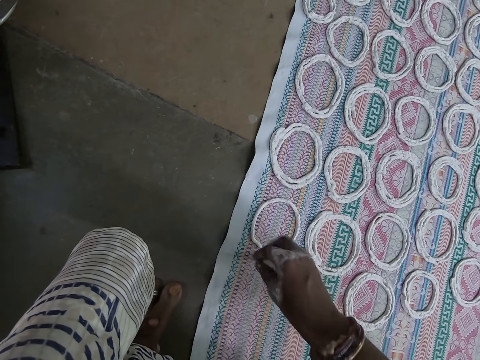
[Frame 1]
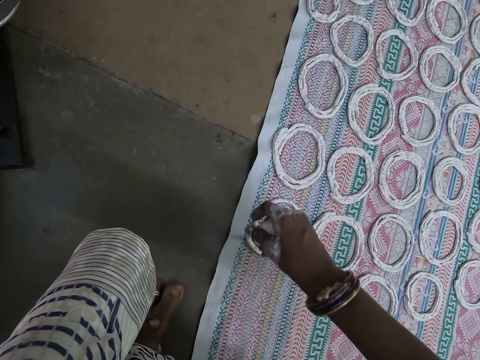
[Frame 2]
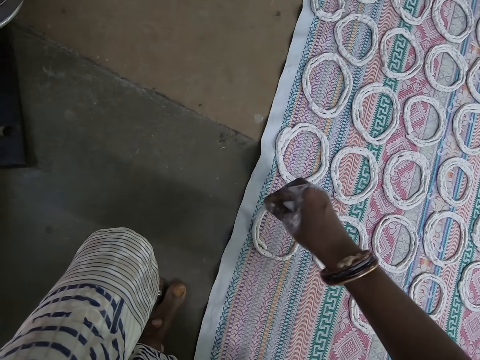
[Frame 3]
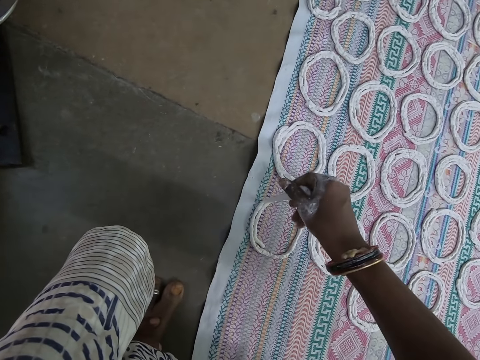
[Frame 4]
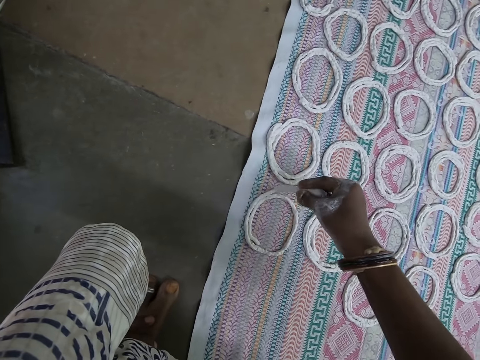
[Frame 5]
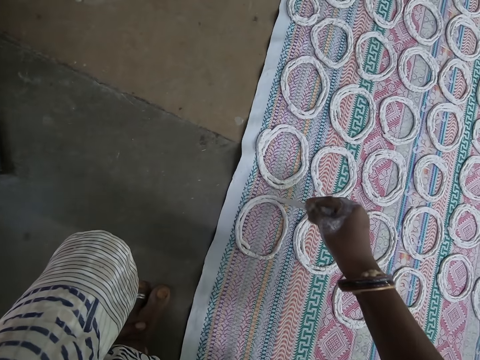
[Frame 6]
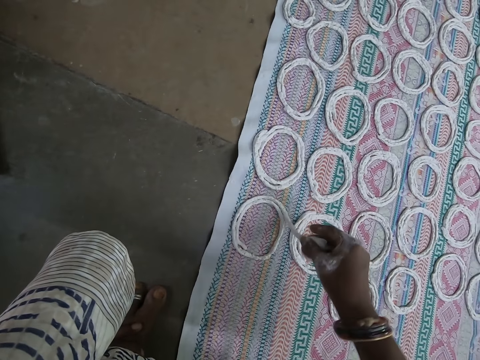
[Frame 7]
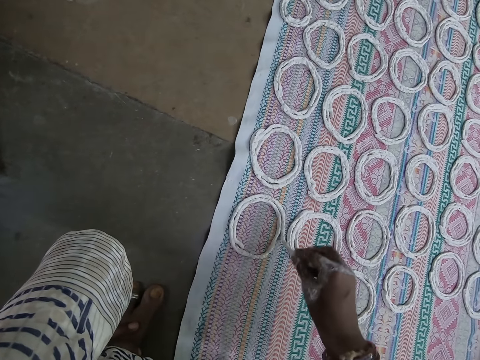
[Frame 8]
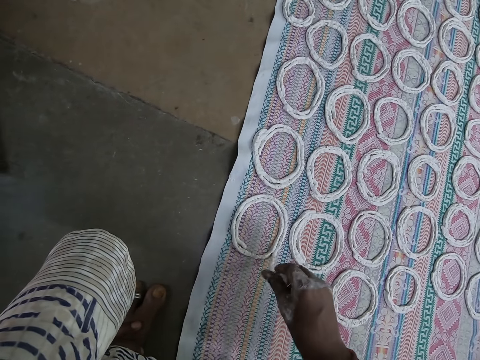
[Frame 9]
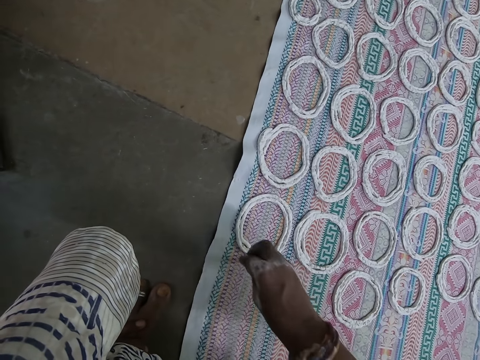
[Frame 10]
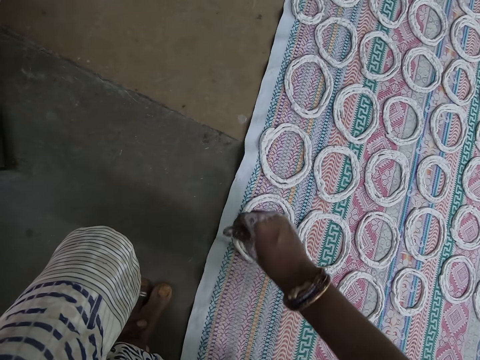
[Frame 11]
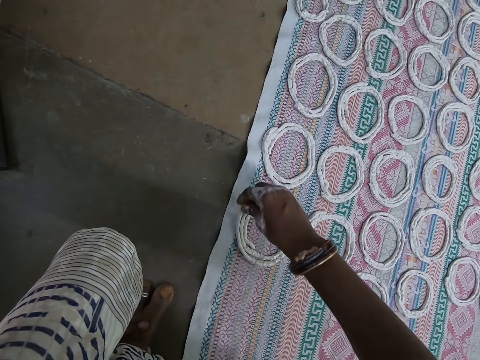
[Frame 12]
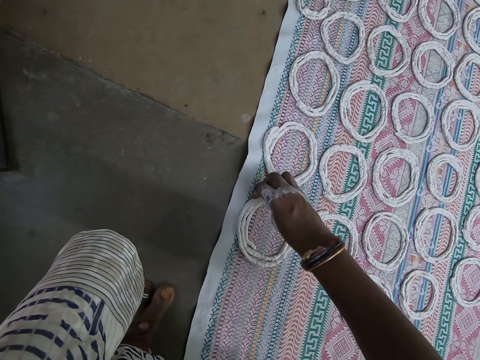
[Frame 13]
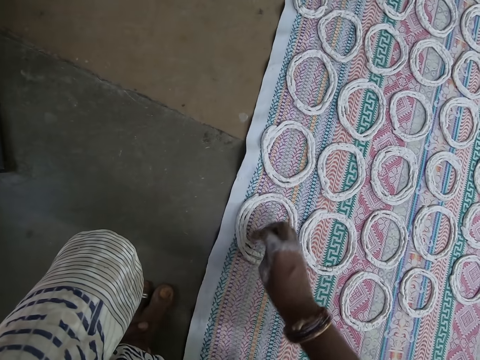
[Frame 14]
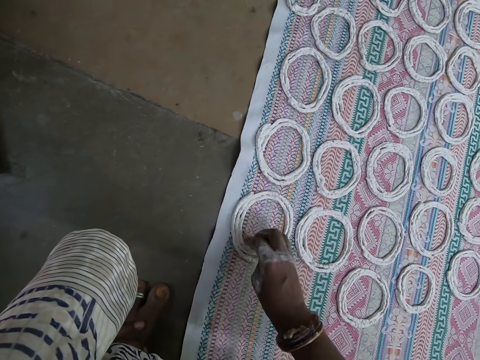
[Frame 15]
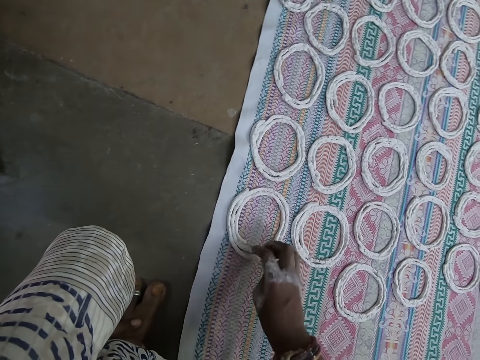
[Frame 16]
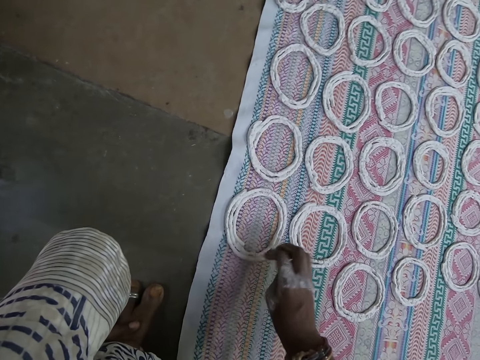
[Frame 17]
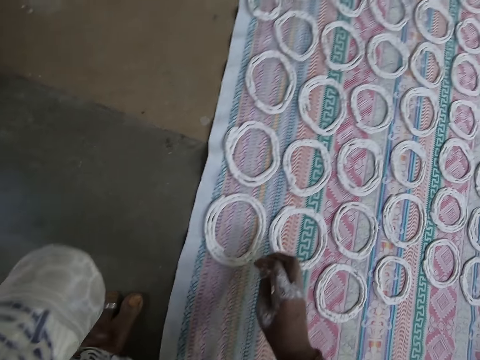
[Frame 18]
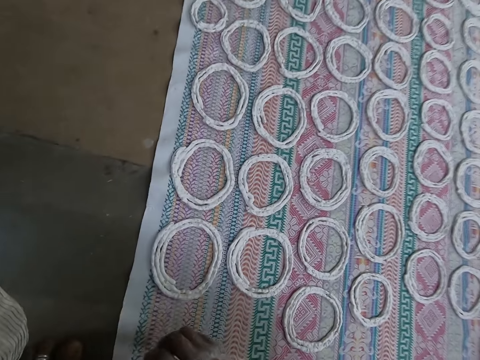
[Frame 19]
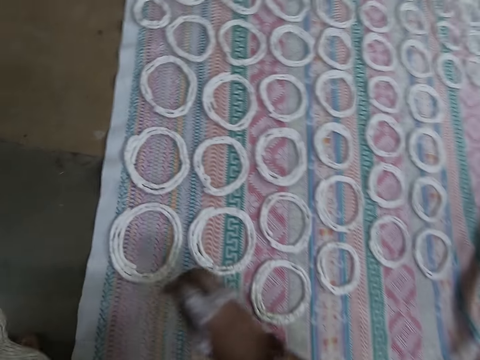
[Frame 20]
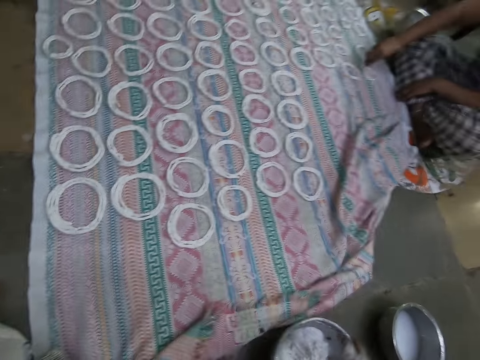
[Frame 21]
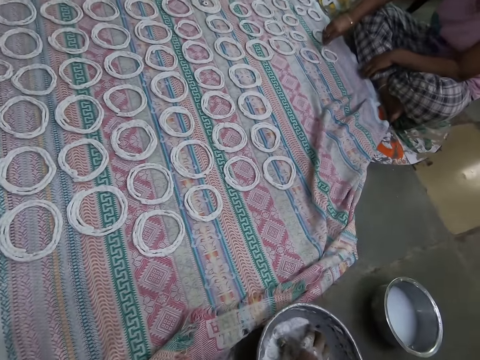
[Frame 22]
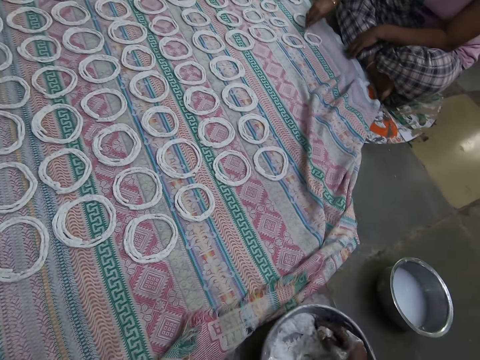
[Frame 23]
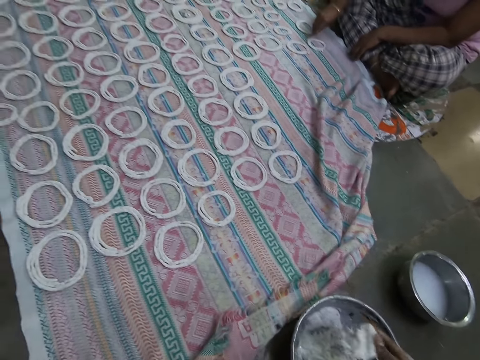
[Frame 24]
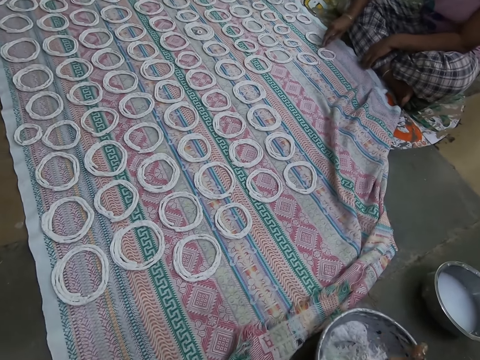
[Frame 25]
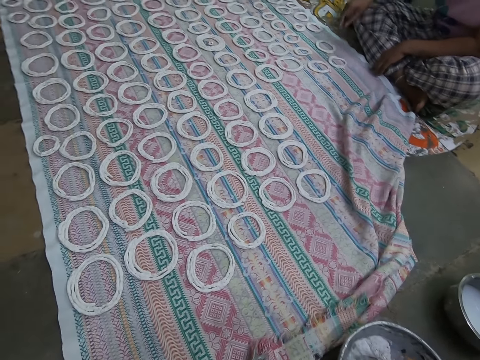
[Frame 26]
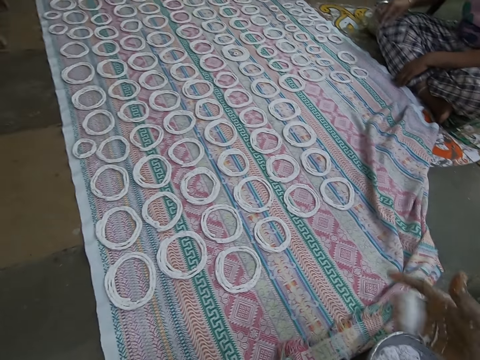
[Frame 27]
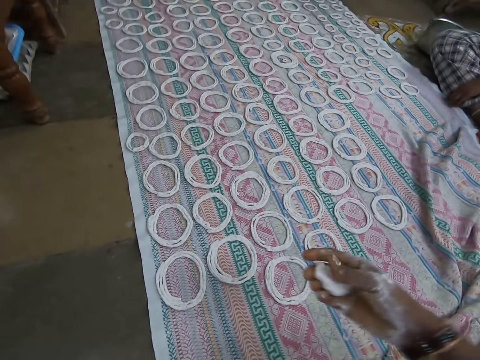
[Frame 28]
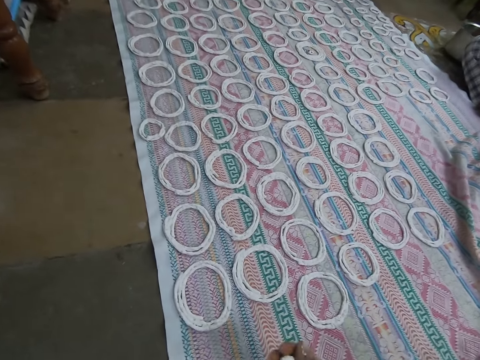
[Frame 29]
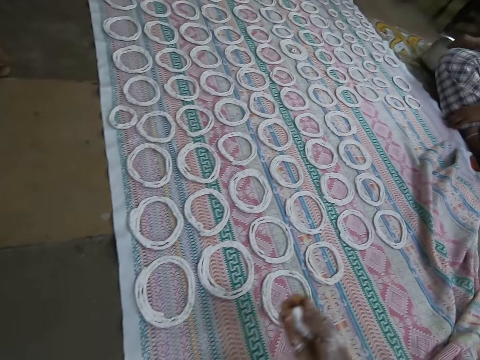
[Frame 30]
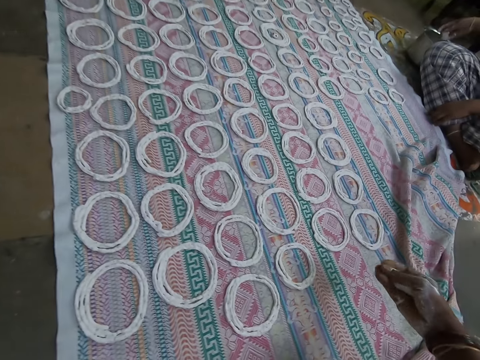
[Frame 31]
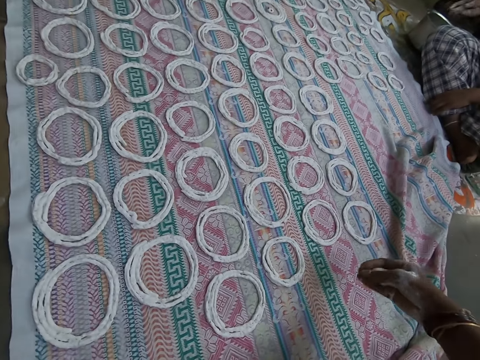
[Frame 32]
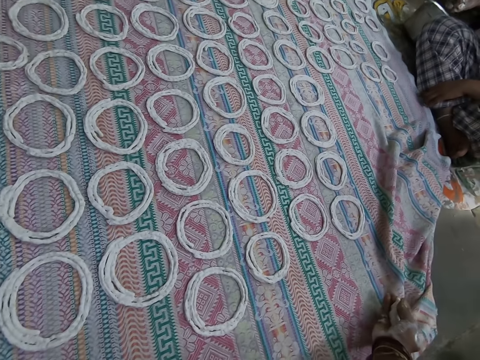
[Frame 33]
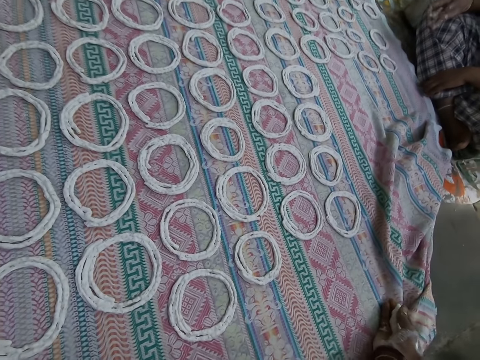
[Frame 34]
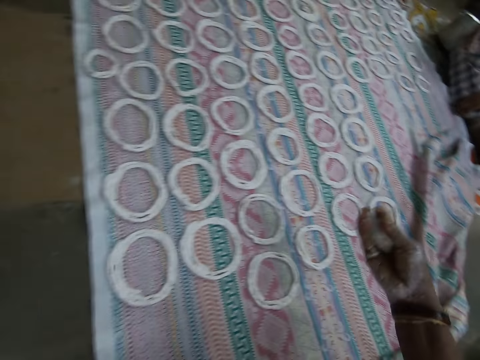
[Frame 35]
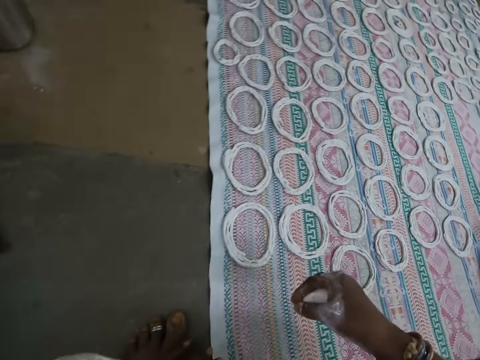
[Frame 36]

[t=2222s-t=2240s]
The camera wearer adjusts the pattern on the cloth on the floor with her right hand. A woman makes a pattern on the cloth on the floor with the paper clay in her right hand. The camera wearer scoops paper clay from the bowl on the floor with her right hand. She squeezes molten dough on her hand. She kneads the ball of paper clay in her right hand with her fingers. The woman scoops paper clay from the bowl on the floor with her right hand. The camera wearer looks around the floor. The woman kneads the ball of paper clay in her right hand with her fingers. The camera wearer adjusts the cloth on the floor with her right hand.

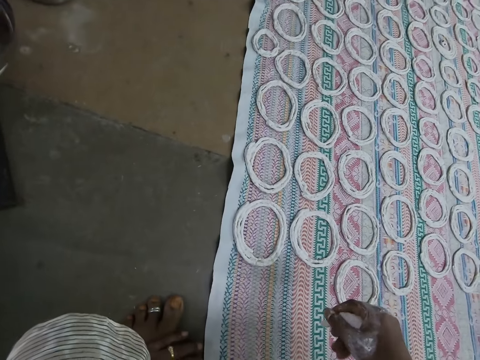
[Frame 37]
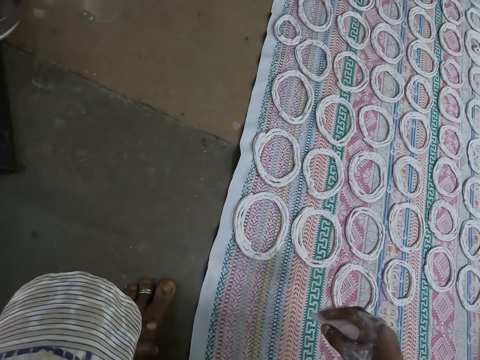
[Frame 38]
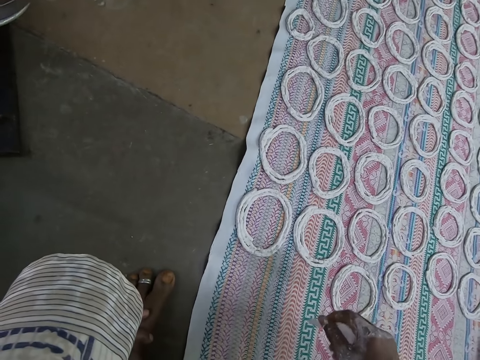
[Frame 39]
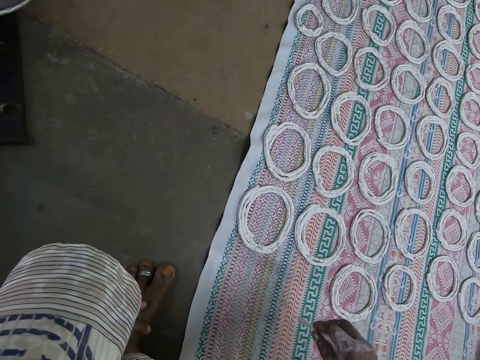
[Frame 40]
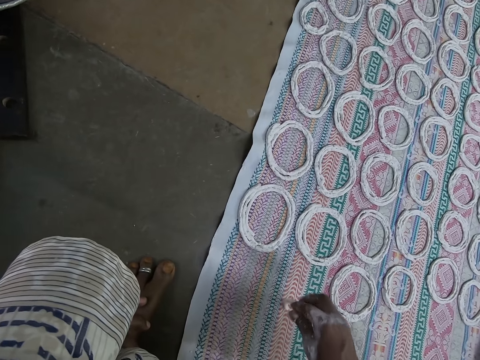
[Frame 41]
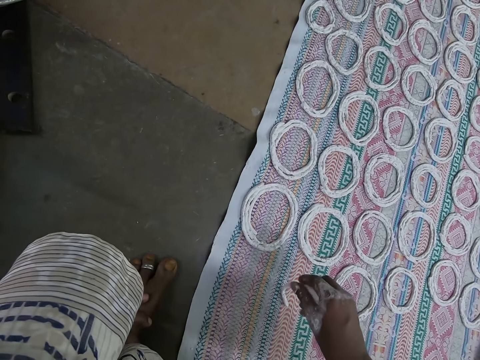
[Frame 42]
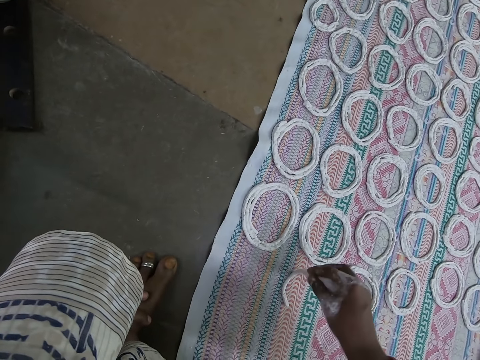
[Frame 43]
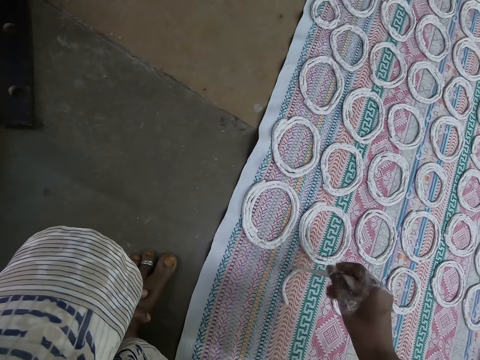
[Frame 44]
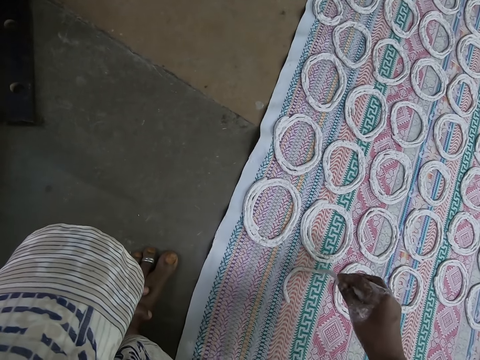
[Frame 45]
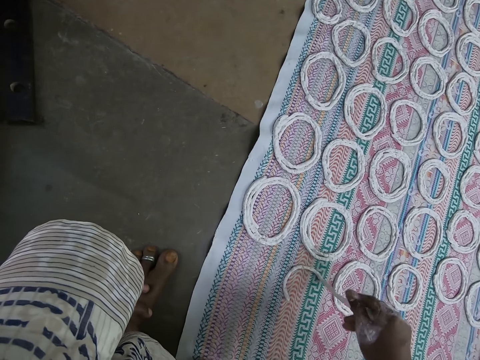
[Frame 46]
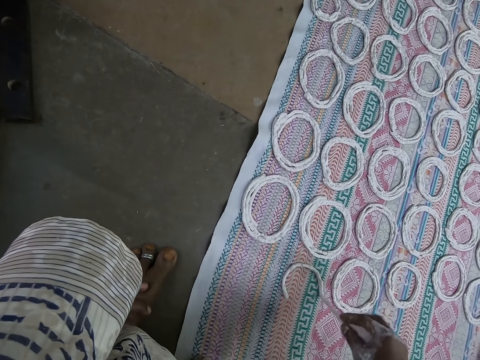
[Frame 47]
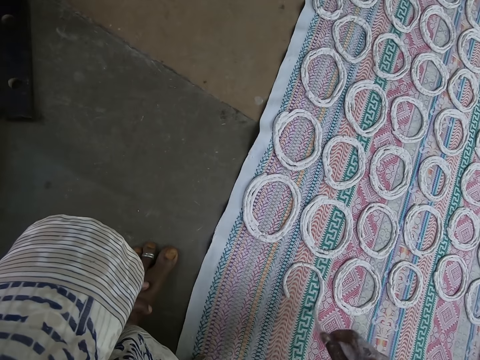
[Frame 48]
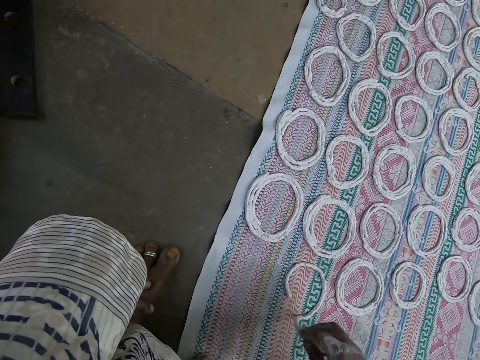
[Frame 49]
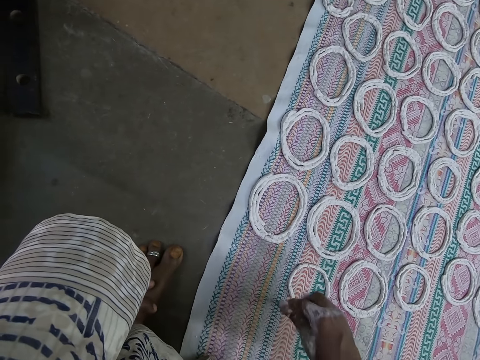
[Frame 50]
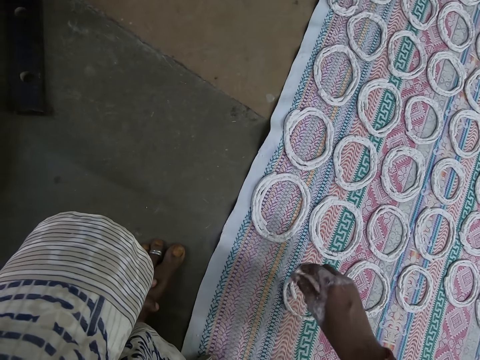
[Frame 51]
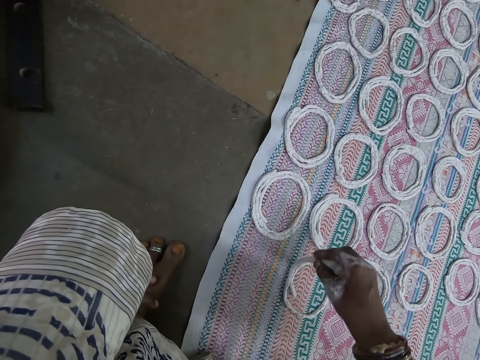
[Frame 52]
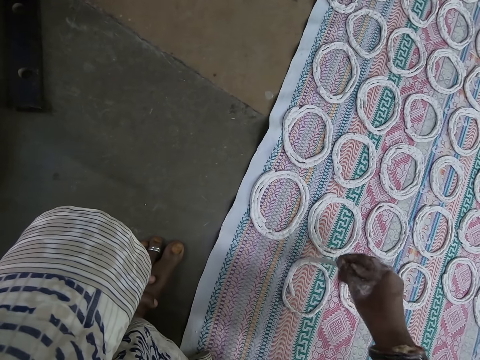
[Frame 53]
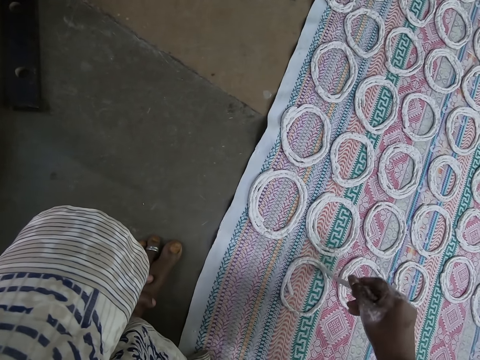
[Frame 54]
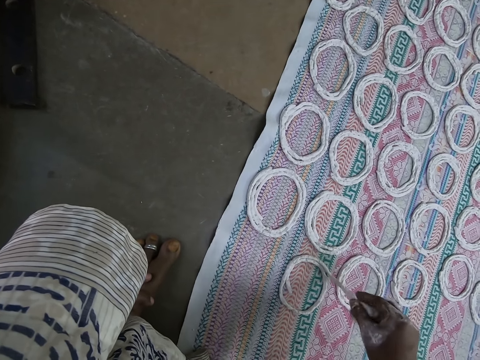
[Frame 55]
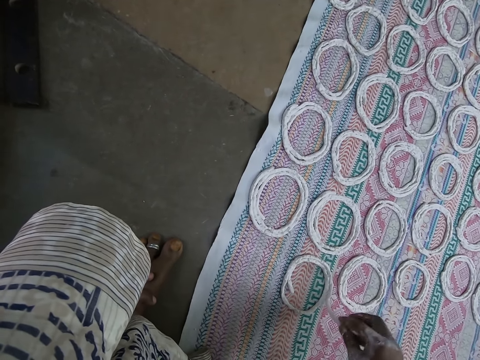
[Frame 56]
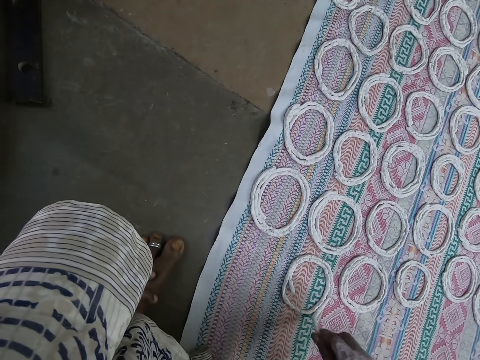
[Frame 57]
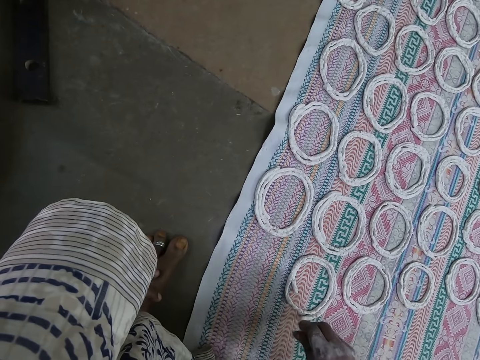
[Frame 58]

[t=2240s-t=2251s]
The camera wearer makes a pattern on the cloth on the floor with the paper clay in her right hand.
